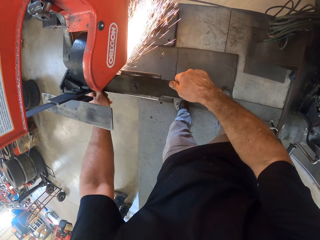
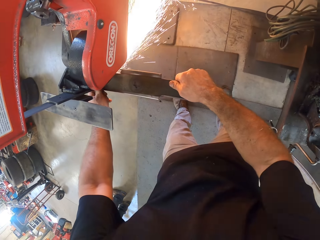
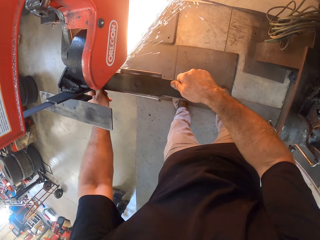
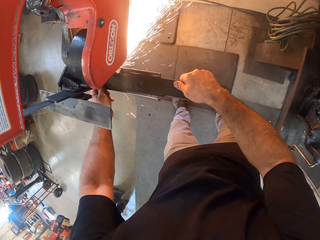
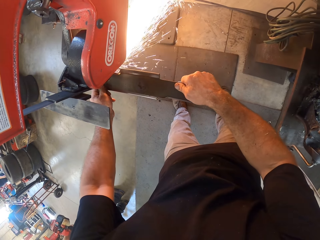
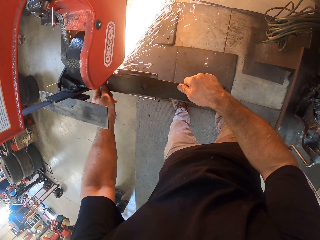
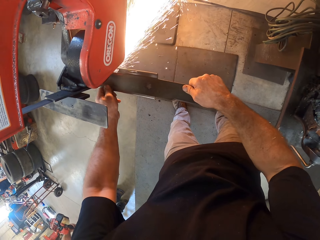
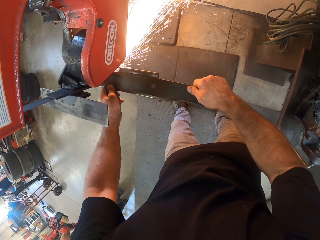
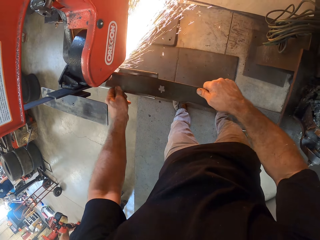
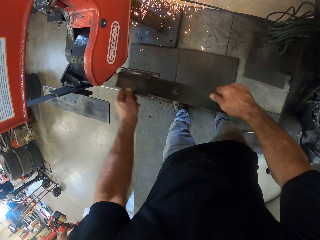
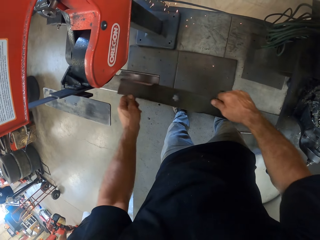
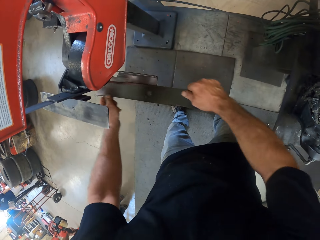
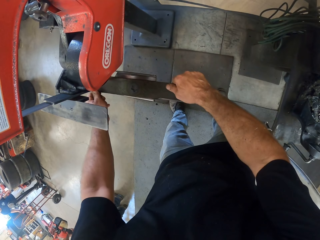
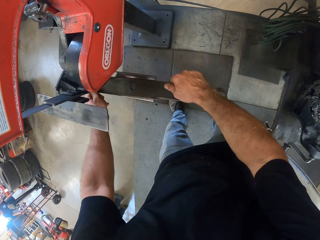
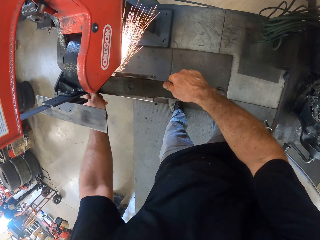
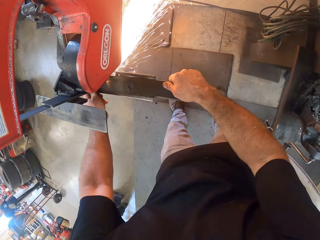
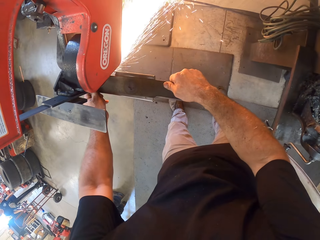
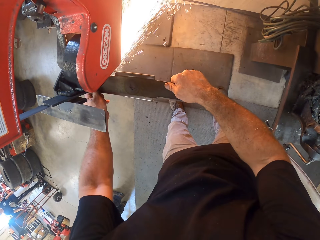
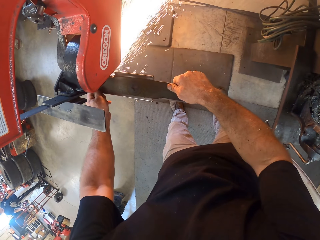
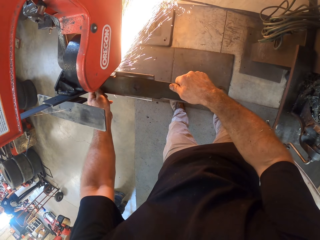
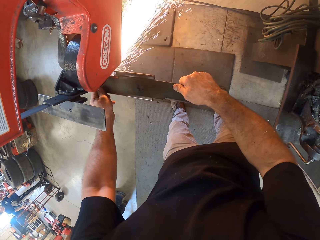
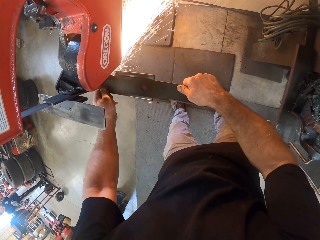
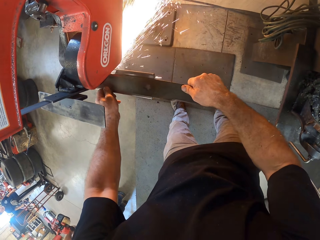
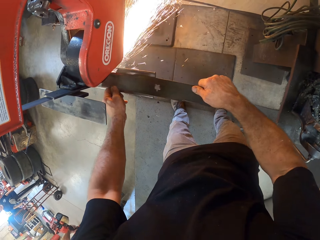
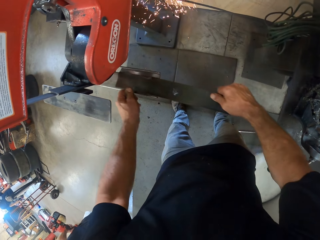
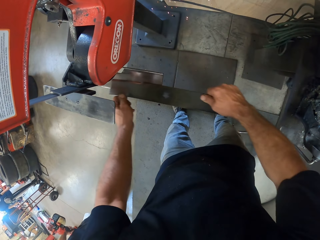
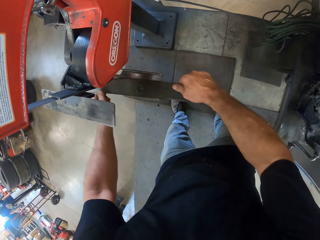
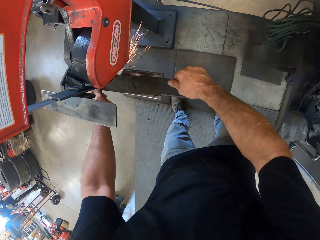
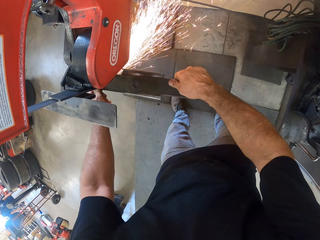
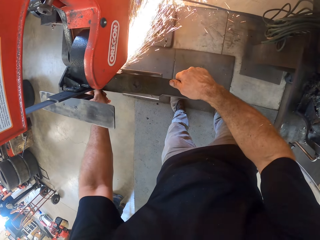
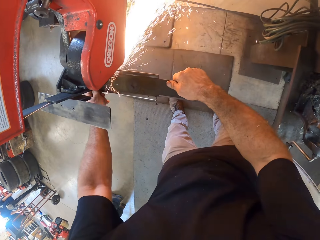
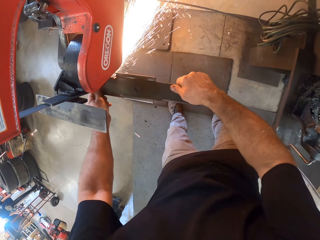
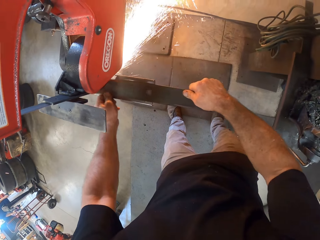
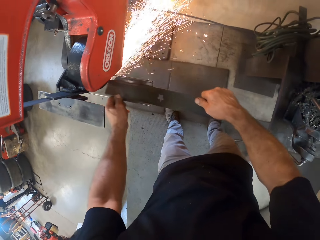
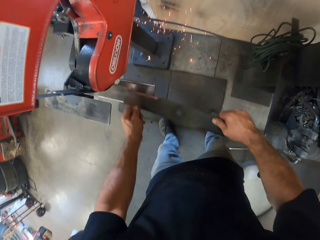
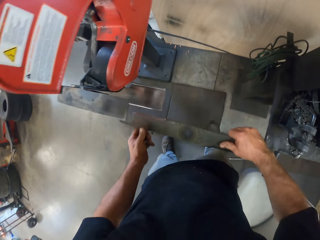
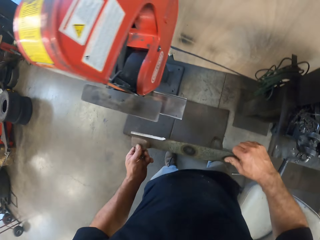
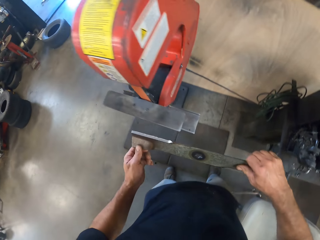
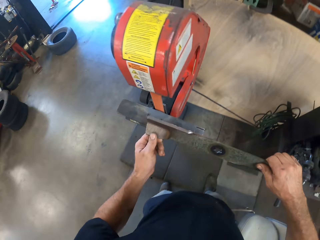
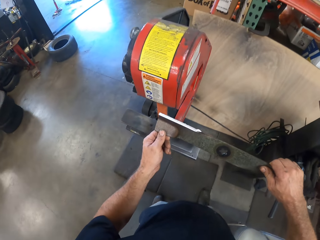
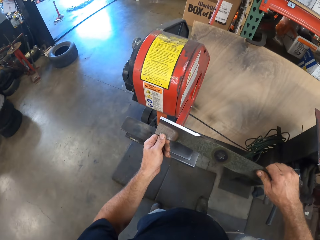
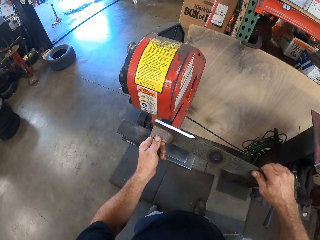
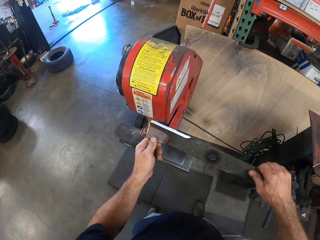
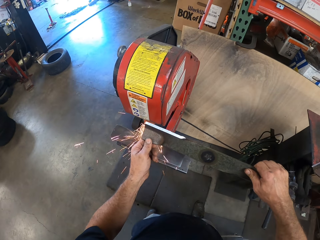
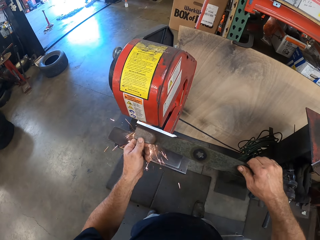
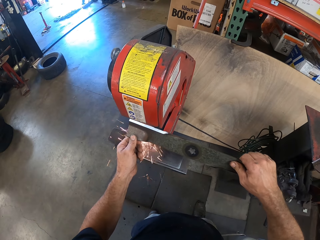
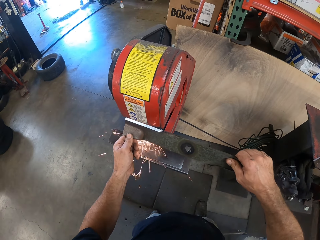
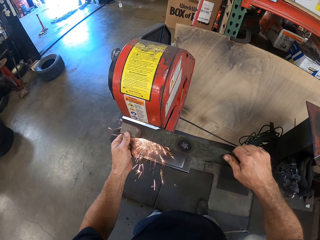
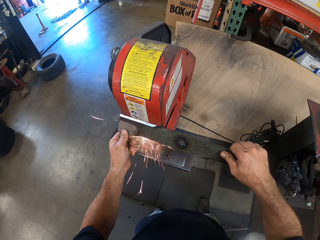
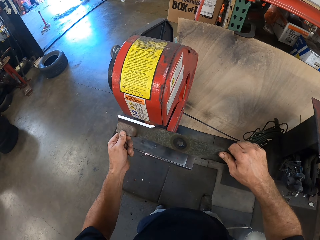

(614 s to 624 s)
A man walks around the workshop. The camera wearer raises the lawnmower blade to the top belt of the belt grinder. They hold the metal. They sharpen the edge of the lawnmower blade with the belt grinder.

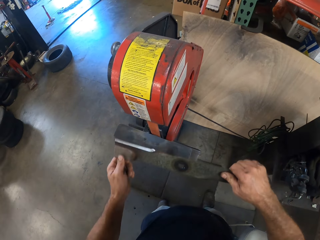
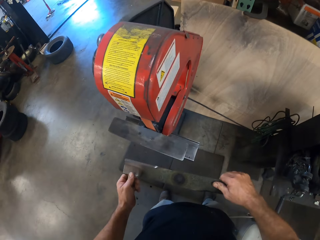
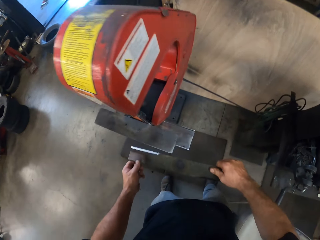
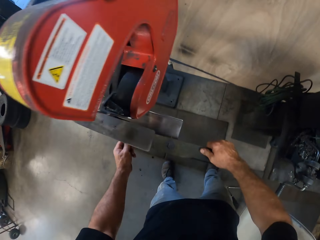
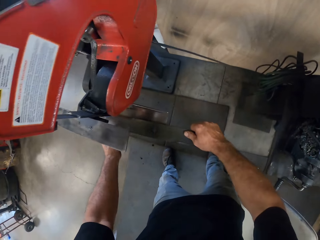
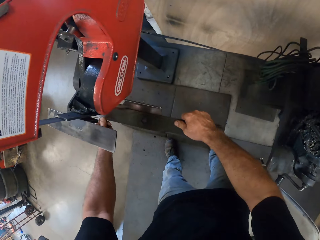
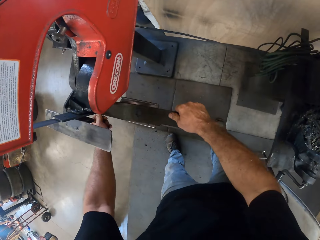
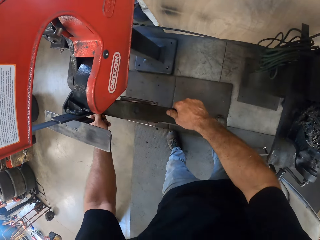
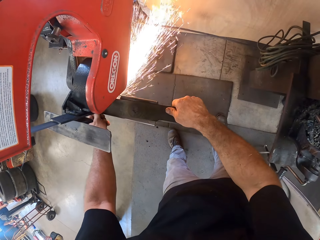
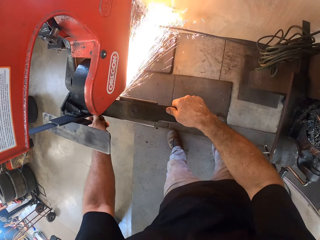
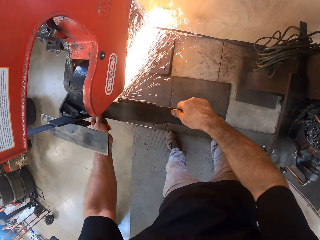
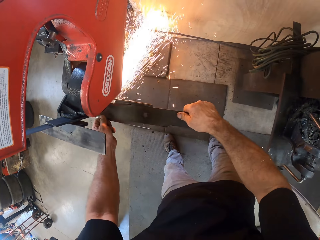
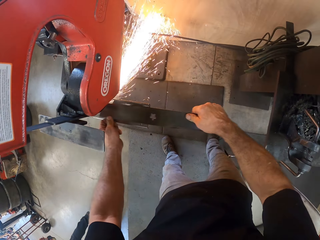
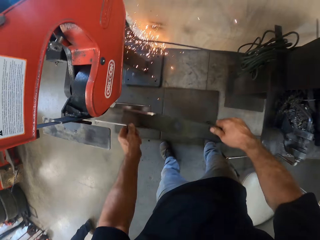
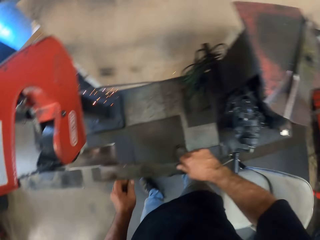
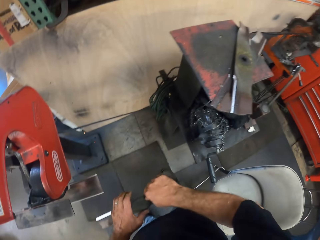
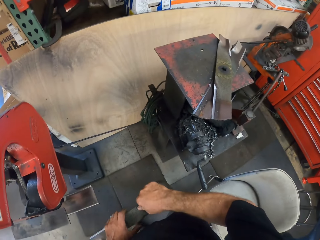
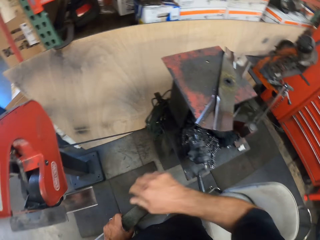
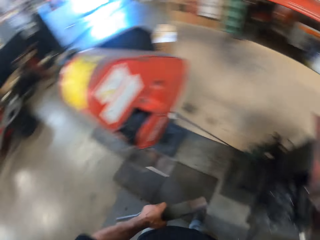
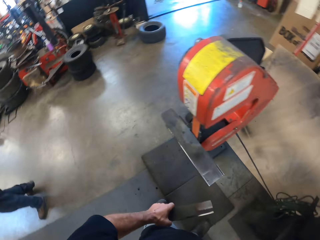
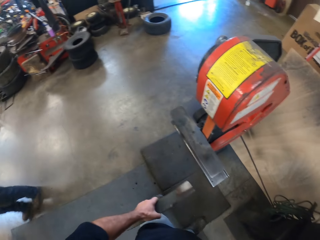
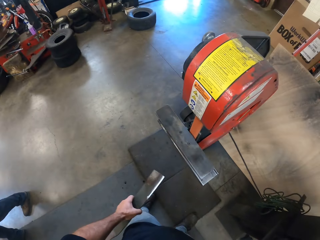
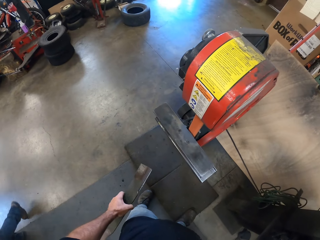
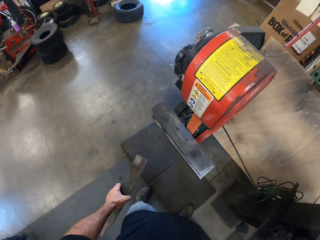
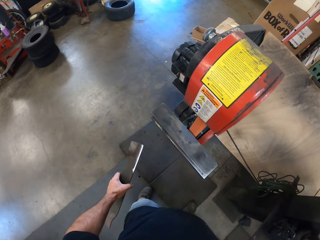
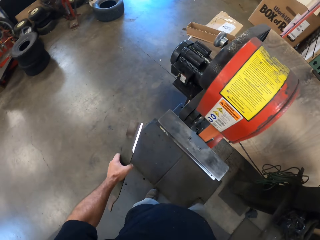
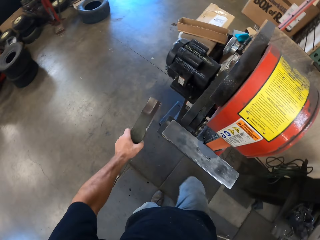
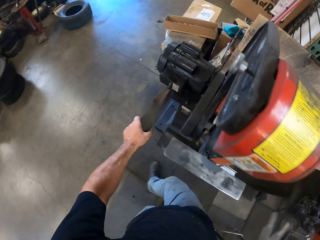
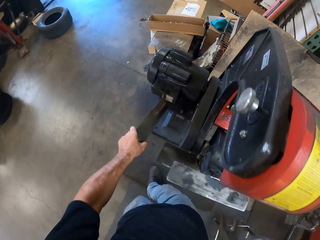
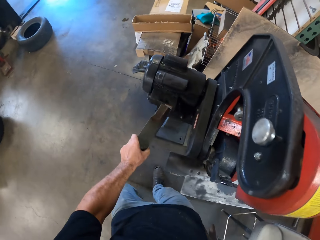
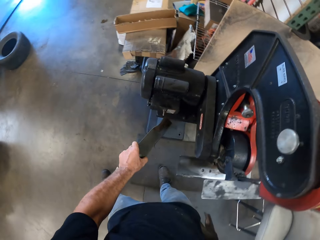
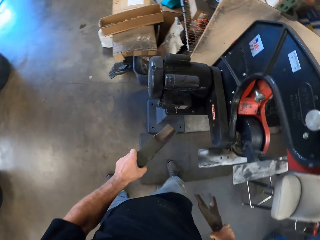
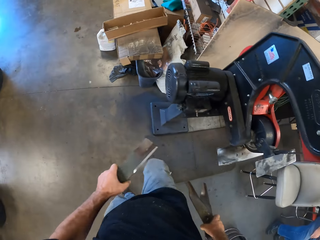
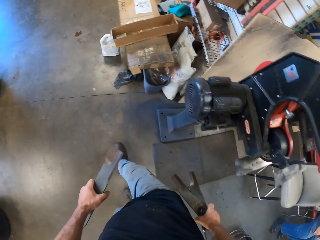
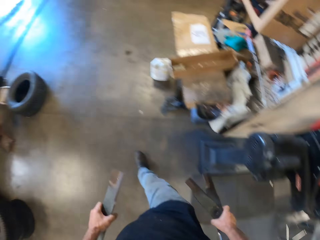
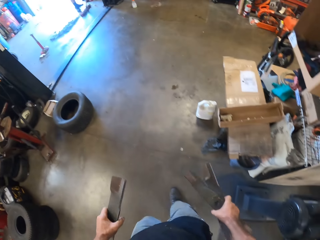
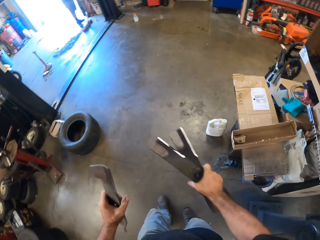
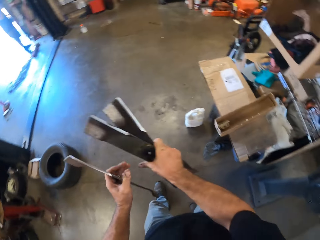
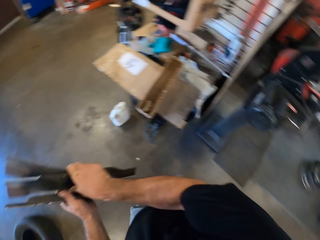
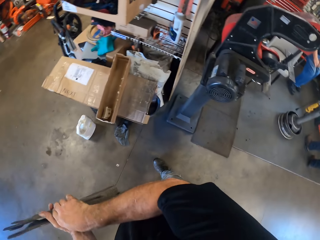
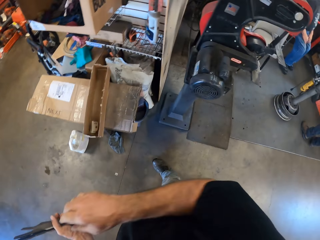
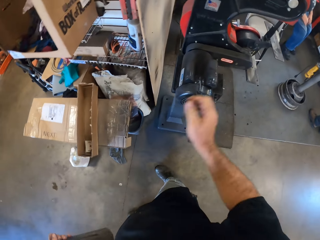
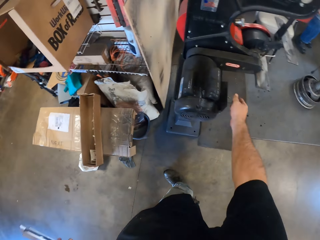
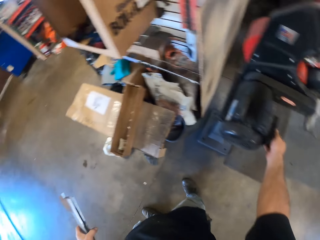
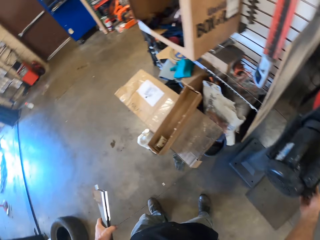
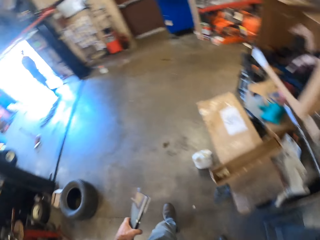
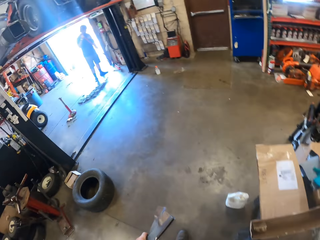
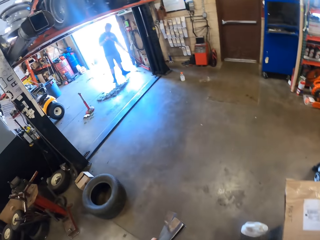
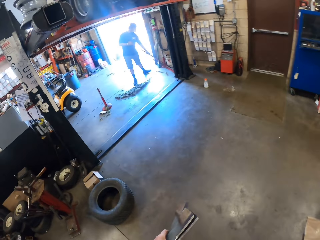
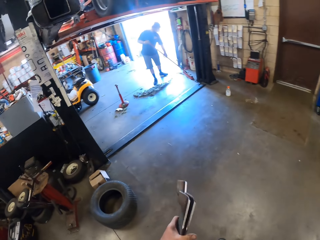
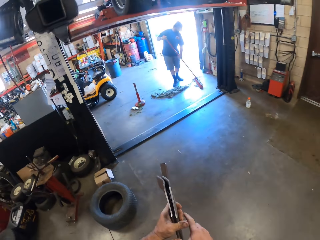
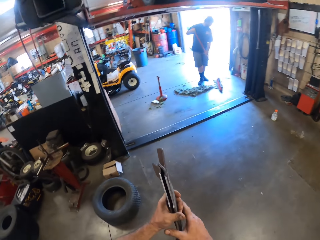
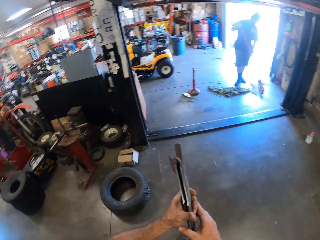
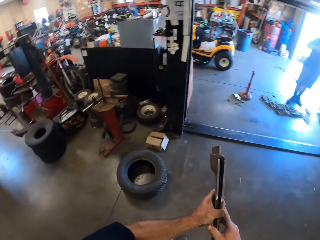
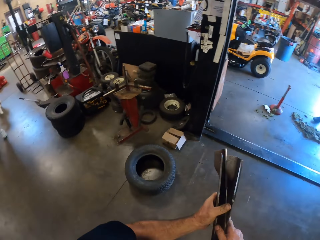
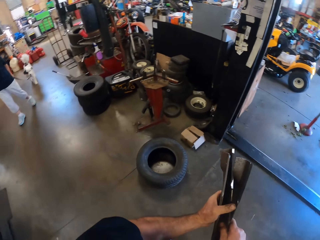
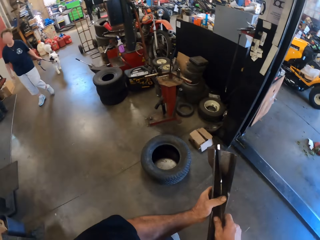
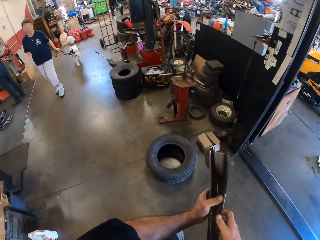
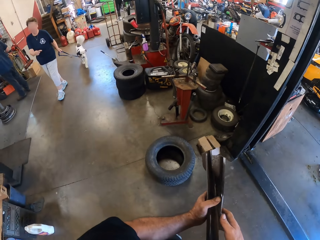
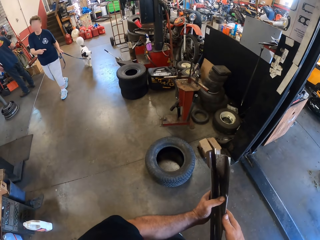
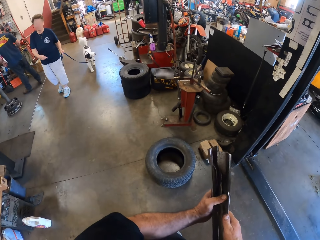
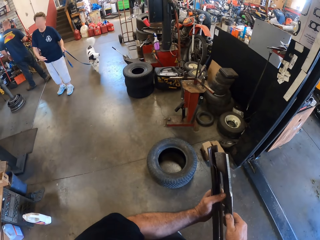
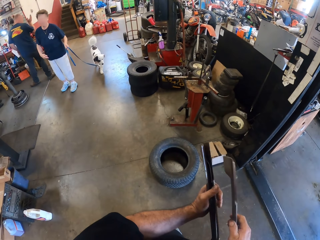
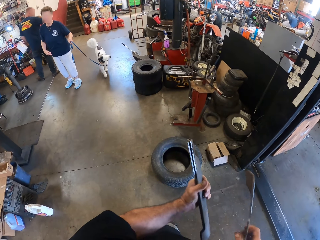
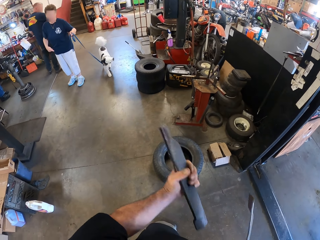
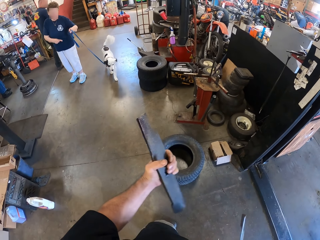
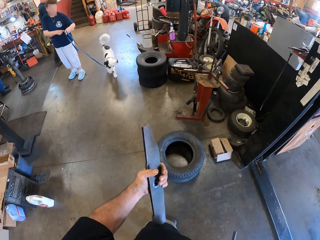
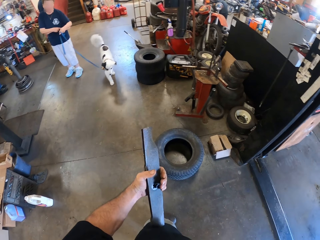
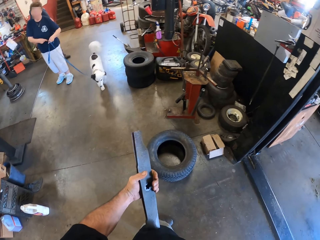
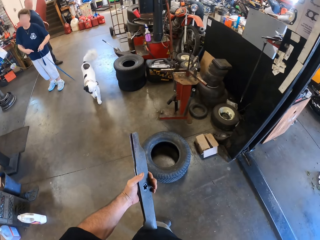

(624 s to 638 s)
The camera wearer lowers the lawnmower blade to the bottom belt. He sharpens the edge of the lawnmower blade with the belt grinder. He puts the metal on the sharpening machine. He passes the lawnmower blade to his left hand. He holds the metal. He picks up the other two lawnmower blades from the top of the workbench. He looks at the sharpening machine. He holds the metal with the left hand. He touches the smoothing machine with the metal. He holds the metals. He walks toward the garage. He puts the metal in the left hand. He turns off the belt grinder. He holds the sharpening machine knob. He holds the metal with hands. A boy walks a dog in the workshop. The camera wearer separates the lawnmower blades in his hands. He looks at the boy. He interacts with the boy. The boy holds the dog.
